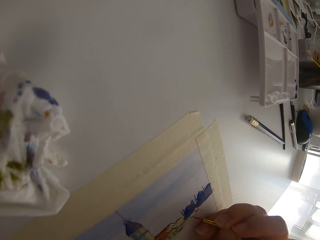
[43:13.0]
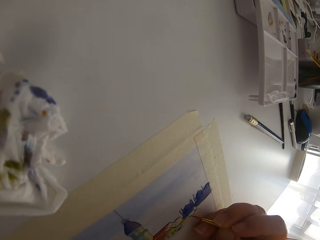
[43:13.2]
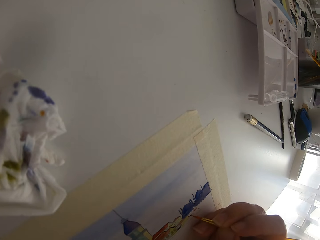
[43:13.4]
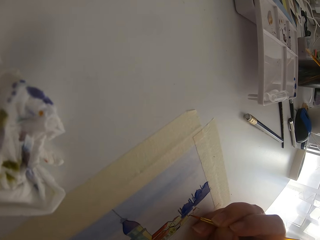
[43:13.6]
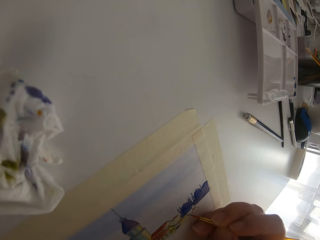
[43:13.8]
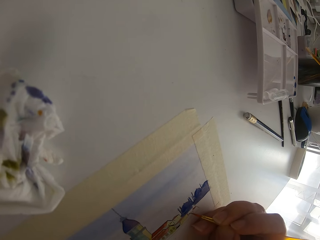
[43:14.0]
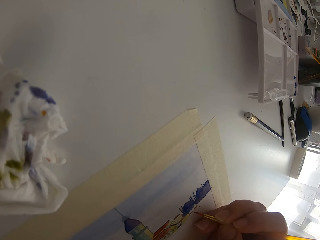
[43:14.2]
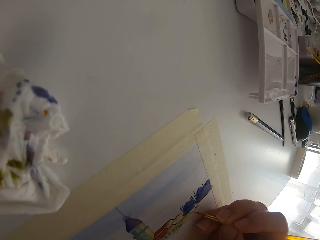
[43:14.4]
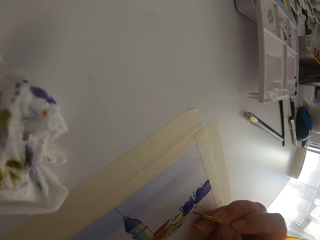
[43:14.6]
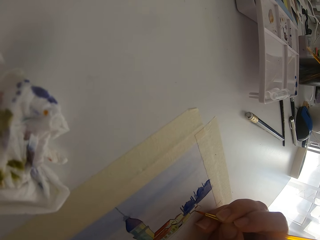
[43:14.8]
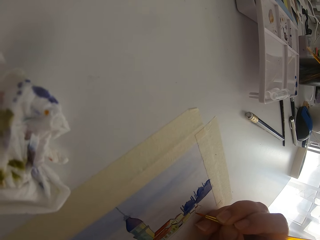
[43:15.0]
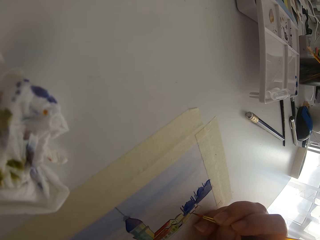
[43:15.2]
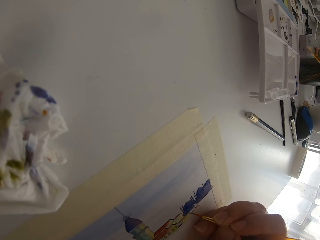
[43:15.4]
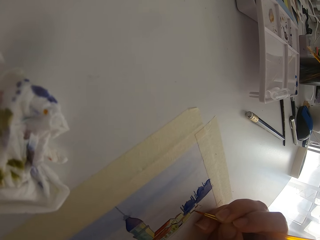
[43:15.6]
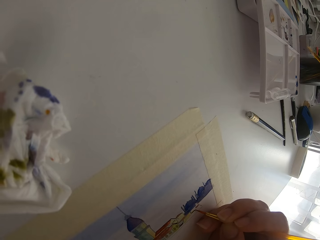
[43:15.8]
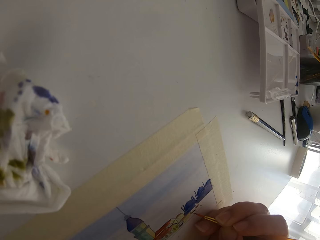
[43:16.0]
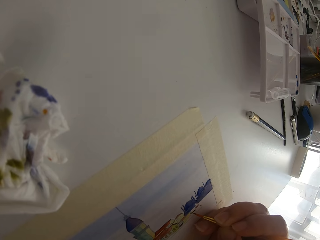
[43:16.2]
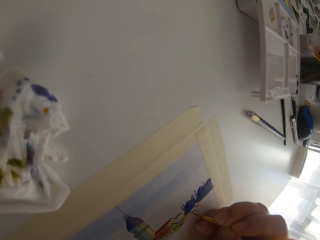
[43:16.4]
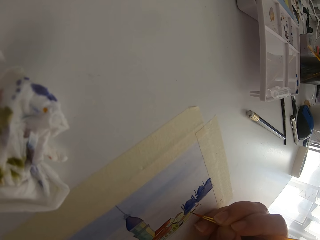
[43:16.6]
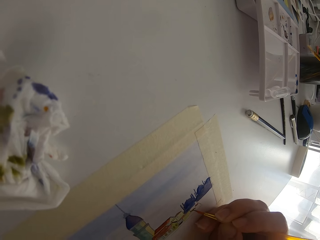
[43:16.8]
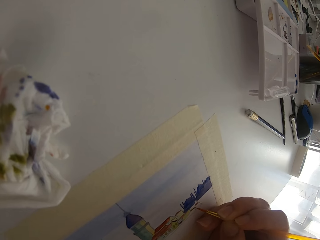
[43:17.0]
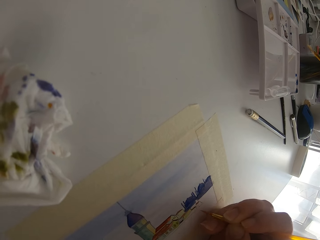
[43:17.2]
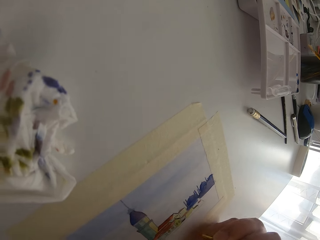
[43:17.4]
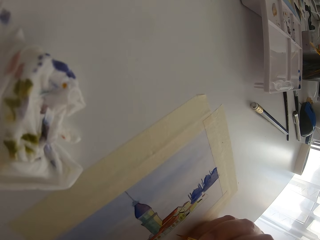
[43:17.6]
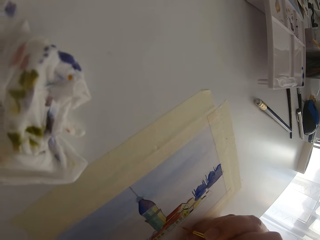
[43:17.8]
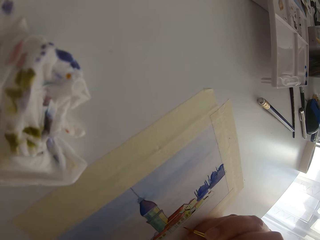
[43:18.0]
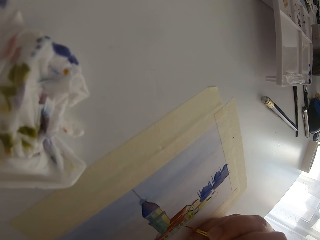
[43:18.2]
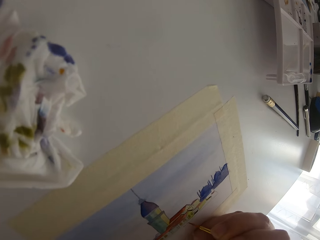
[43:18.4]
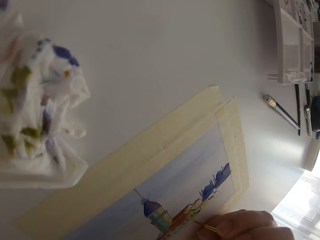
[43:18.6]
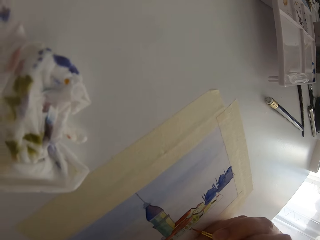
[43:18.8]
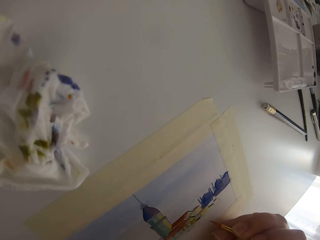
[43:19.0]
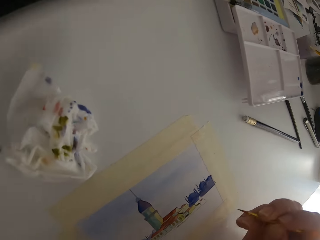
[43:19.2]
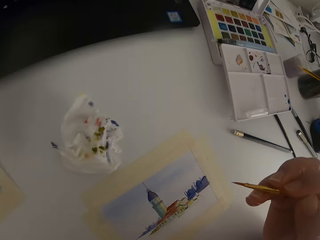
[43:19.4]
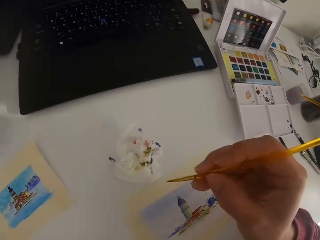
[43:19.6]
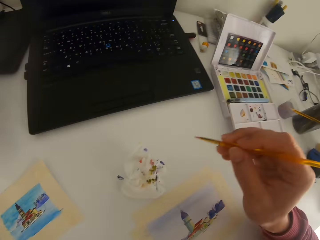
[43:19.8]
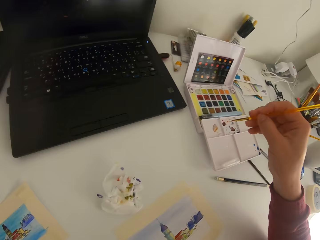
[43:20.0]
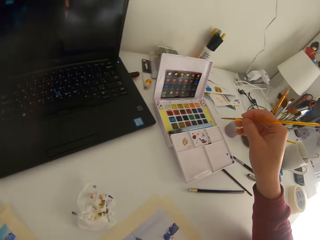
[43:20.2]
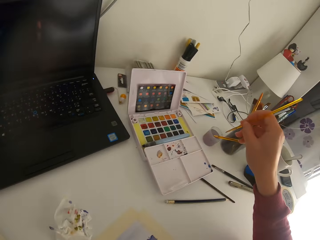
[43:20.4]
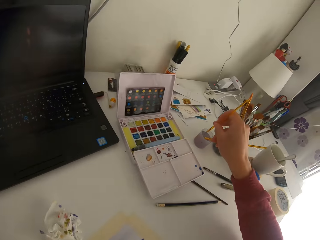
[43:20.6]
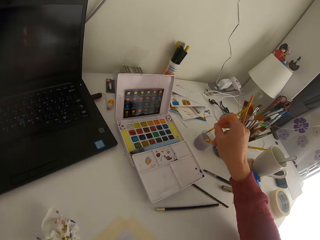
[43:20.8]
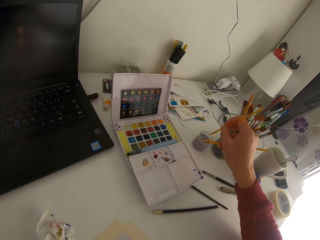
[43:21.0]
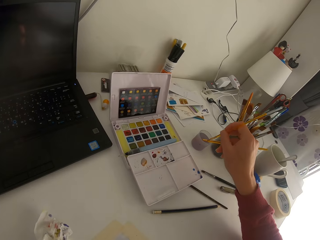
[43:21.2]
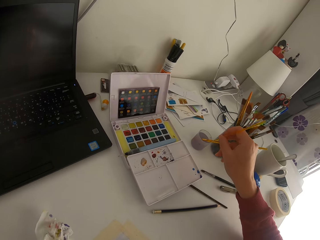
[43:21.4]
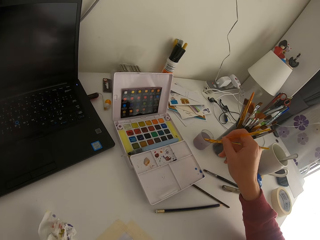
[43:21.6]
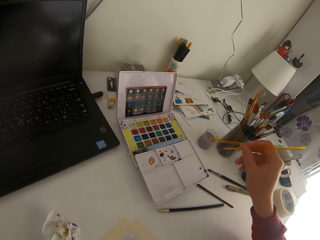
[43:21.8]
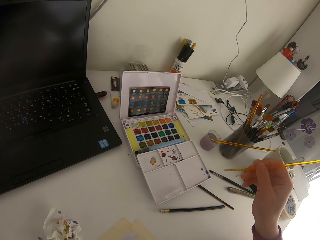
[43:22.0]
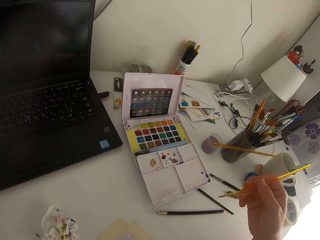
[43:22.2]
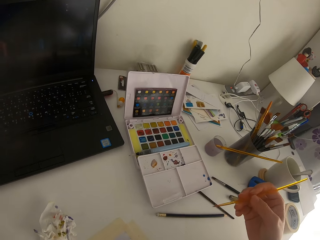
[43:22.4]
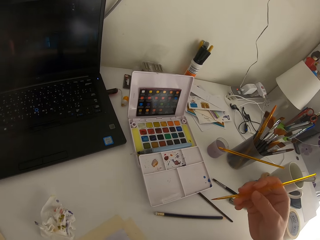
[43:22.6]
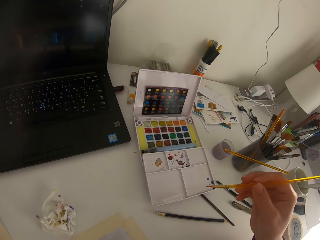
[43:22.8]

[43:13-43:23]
The camera wearer paints on the paper.

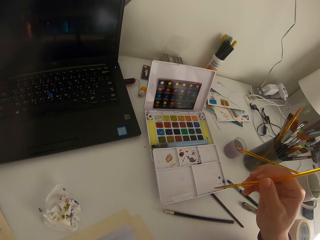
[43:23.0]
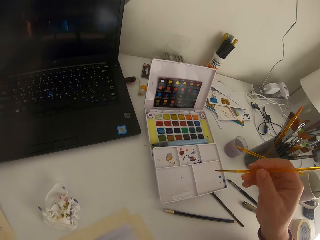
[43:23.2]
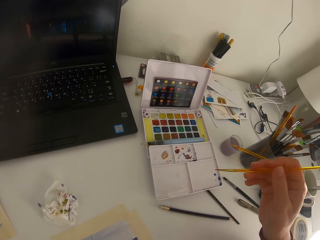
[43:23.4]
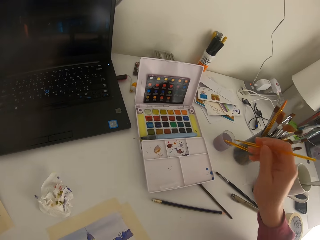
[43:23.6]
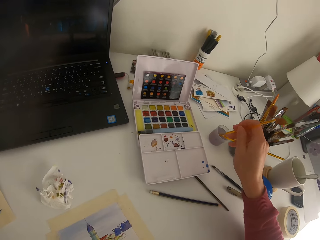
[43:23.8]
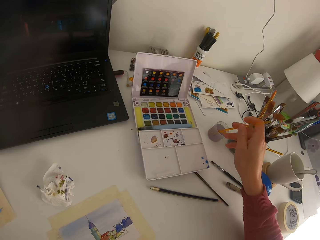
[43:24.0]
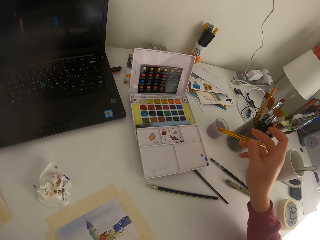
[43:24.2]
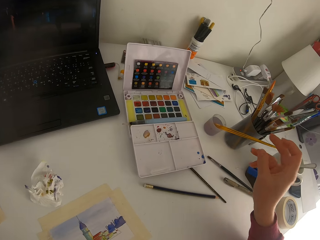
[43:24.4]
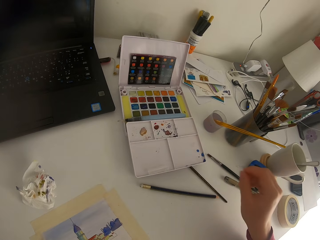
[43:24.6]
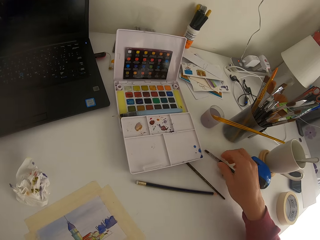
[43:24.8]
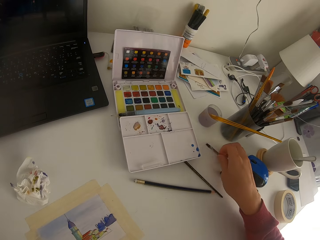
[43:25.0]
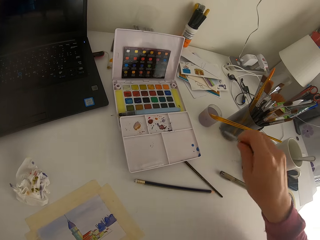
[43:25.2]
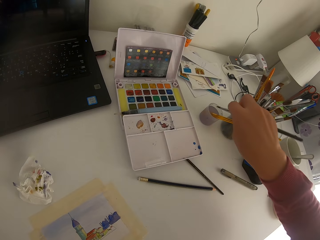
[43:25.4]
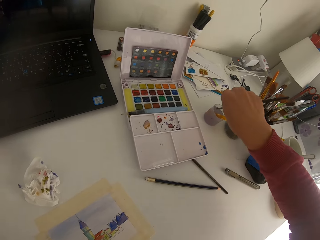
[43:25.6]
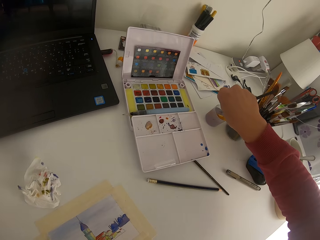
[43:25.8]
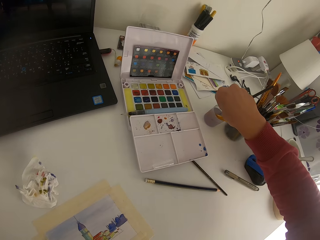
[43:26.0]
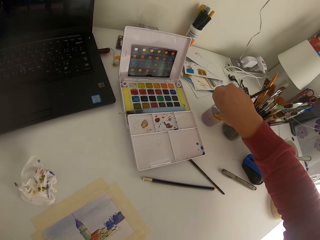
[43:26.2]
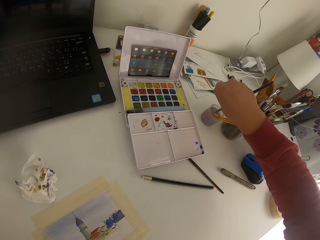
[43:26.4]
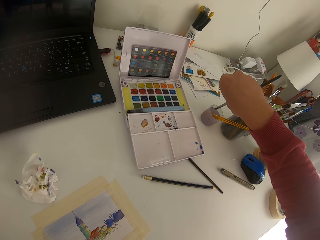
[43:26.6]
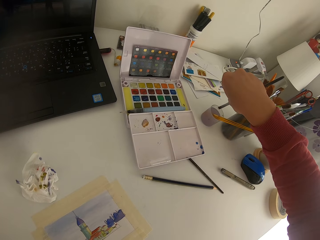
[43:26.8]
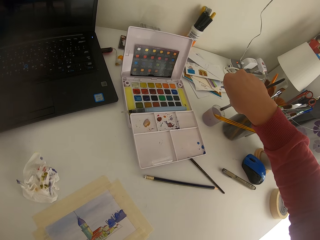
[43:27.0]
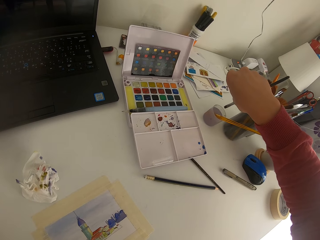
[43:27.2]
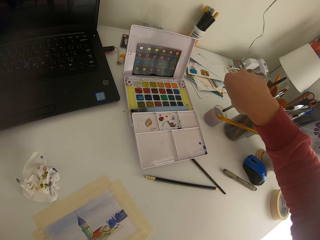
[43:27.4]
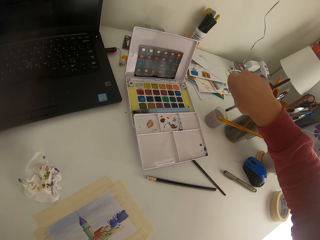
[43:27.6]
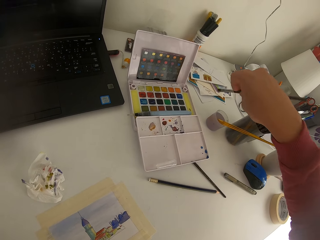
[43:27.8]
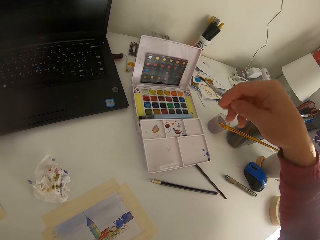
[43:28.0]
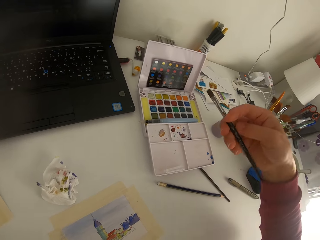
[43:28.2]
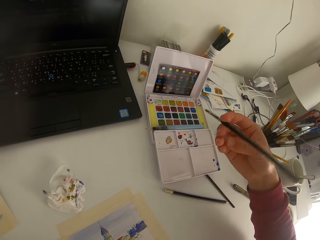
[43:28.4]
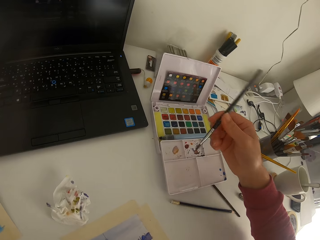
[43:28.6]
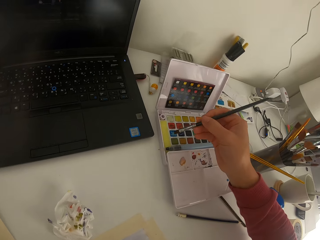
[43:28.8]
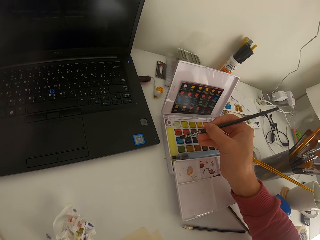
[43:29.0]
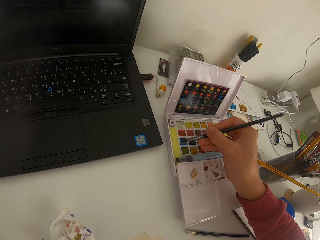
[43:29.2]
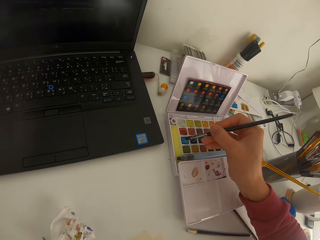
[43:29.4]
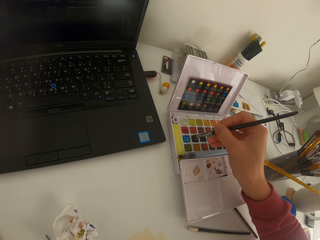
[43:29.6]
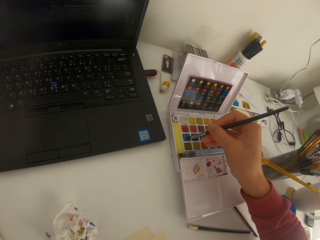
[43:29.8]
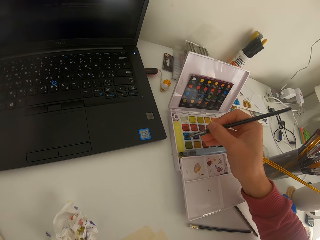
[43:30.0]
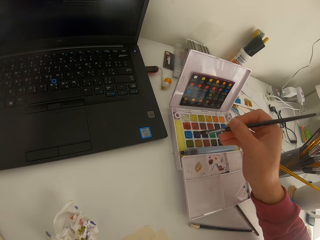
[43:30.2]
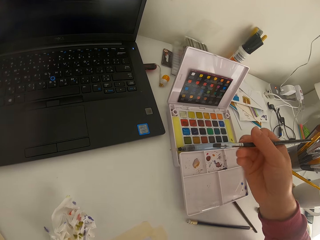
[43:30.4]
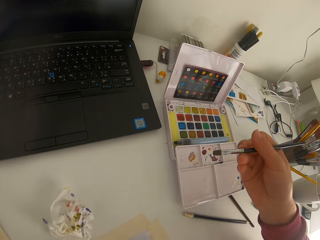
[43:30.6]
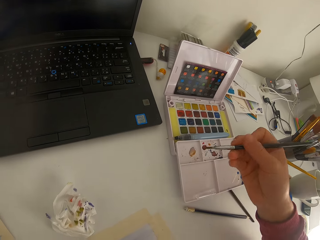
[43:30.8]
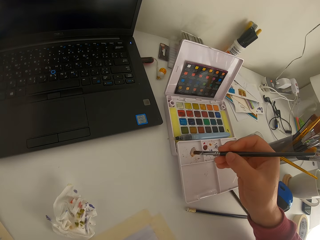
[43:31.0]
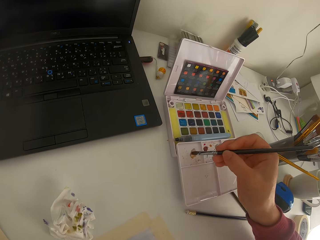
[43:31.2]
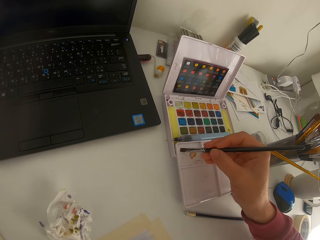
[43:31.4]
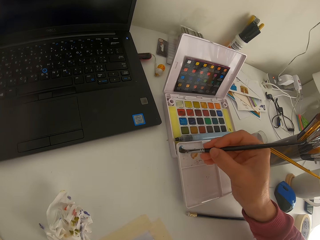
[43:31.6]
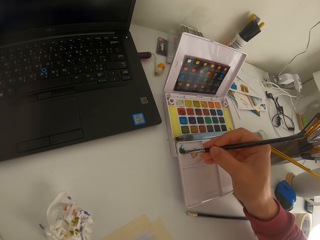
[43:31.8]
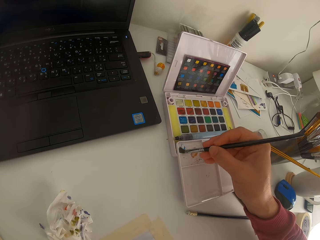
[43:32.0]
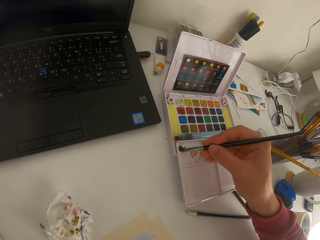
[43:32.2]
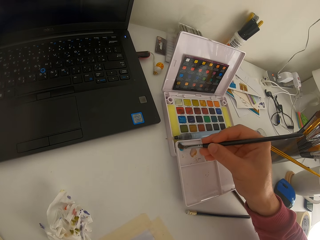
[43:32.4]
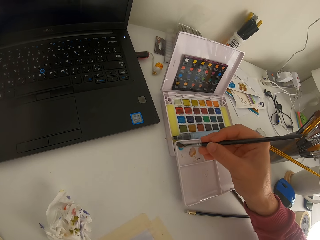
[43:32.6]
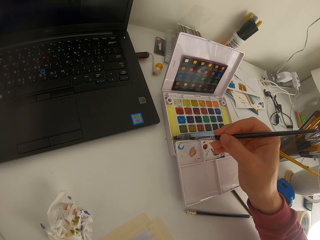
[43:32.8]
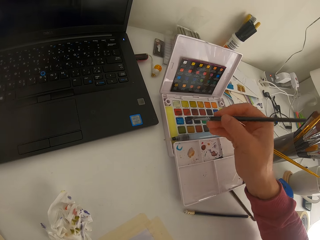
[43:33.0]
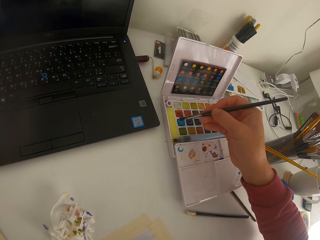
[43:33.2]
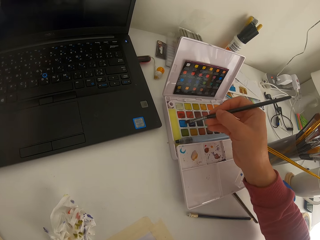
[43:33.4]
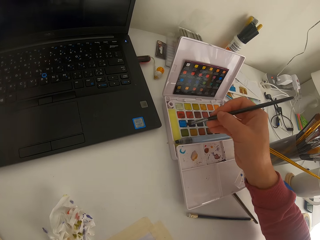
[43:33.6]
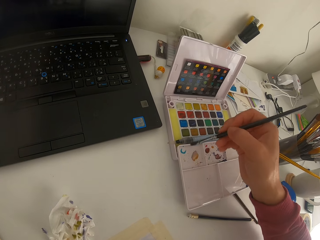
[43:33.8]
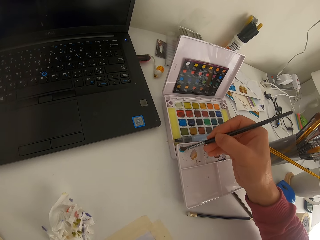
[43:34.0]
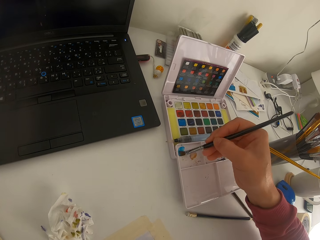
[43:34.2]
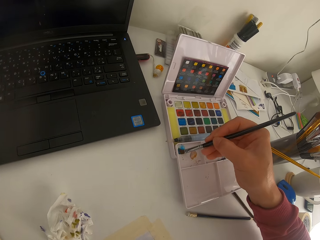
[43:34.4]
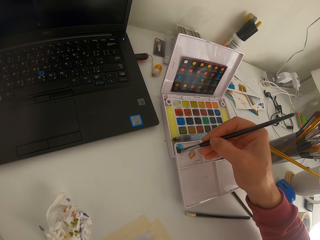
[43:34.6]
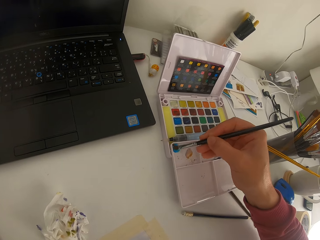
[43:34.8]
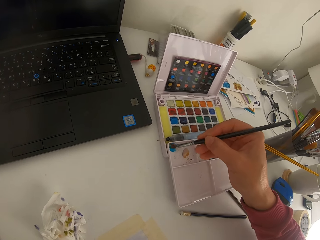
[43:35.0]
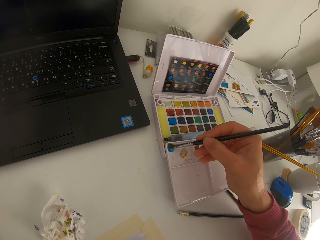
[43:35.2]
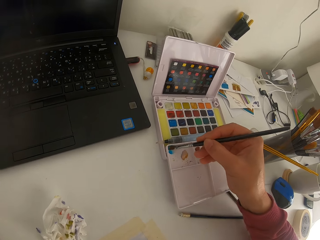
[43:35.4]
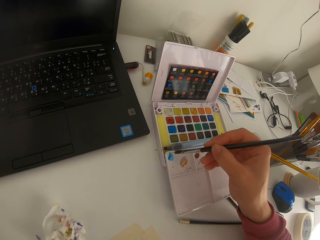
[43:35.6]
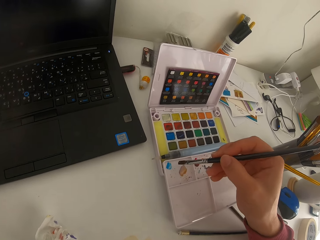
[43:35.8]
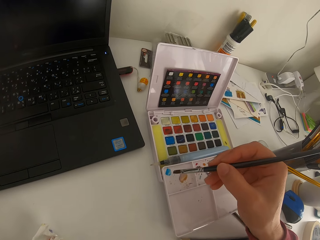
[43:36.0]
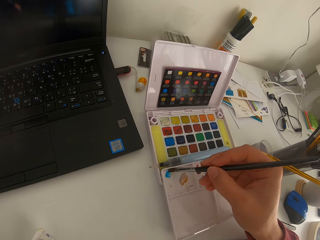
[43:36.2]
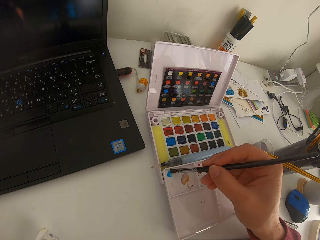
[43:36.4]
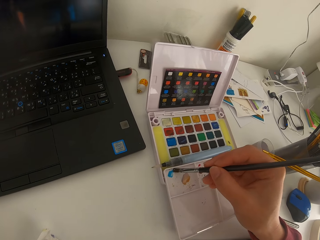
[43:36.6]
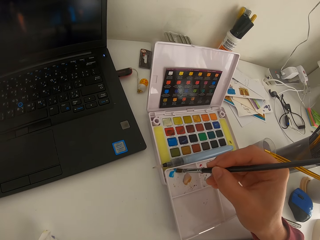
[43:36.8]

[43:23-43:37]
The camera wearer dips a paint brush in the ink. They pick up the paint brush on the table. They dip the paint brush in the ink. They wipe the brush on the solid watercolor. They paint on a paint palette. They wipe the brush on the solid watercolor.
